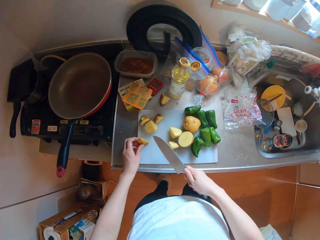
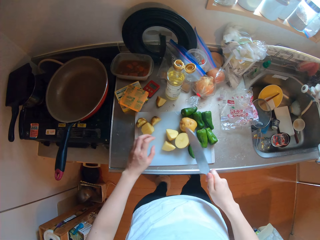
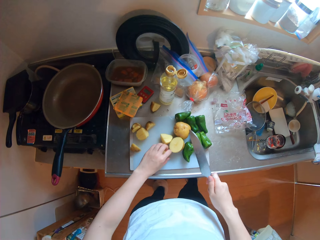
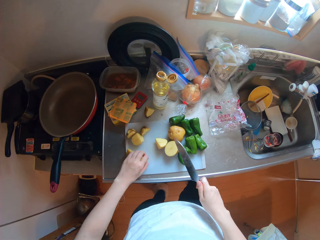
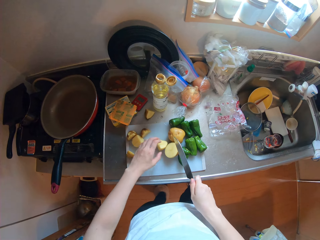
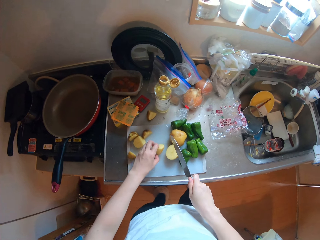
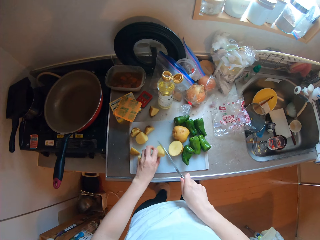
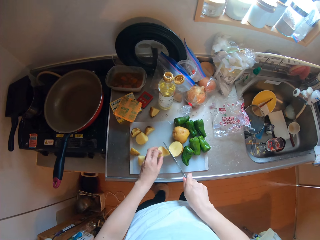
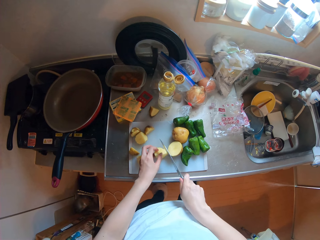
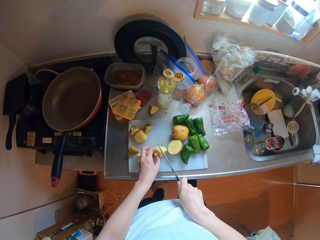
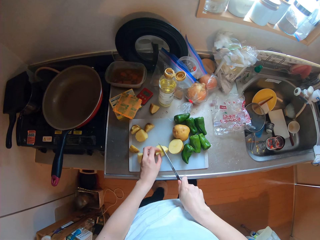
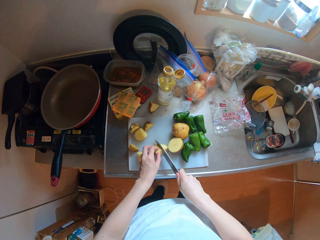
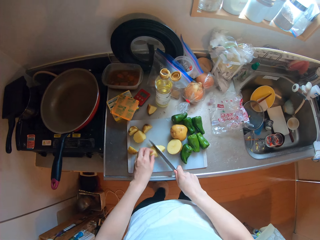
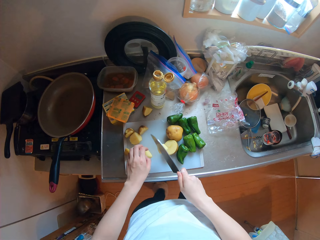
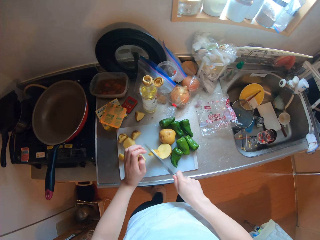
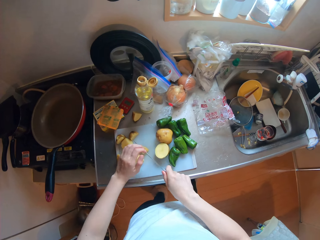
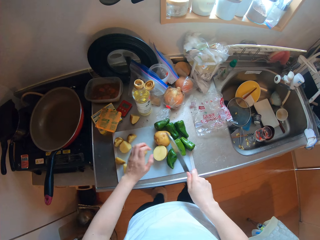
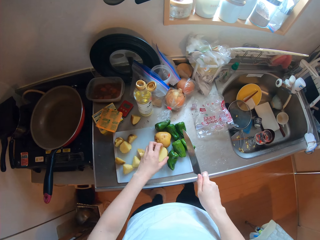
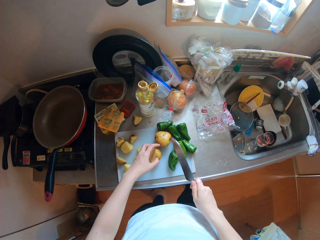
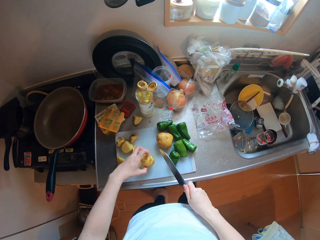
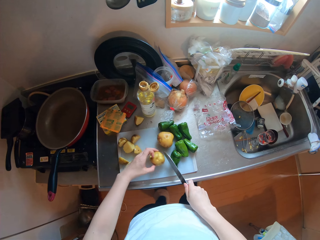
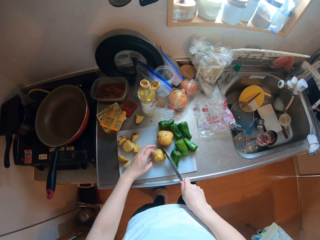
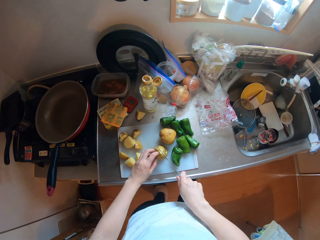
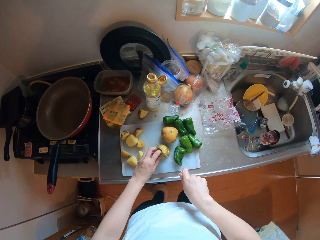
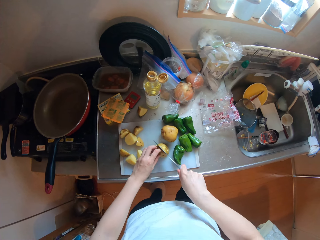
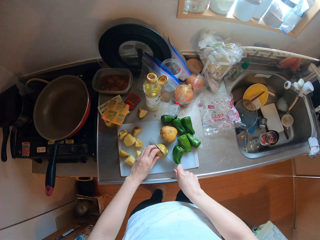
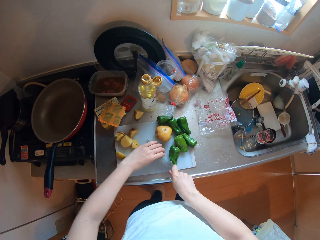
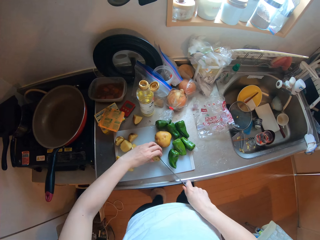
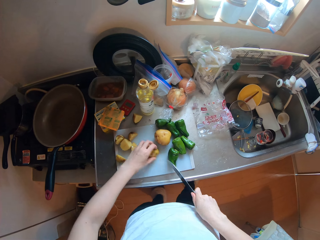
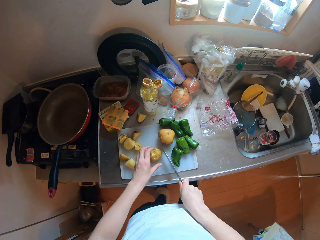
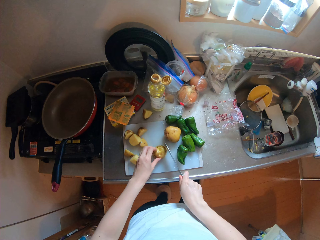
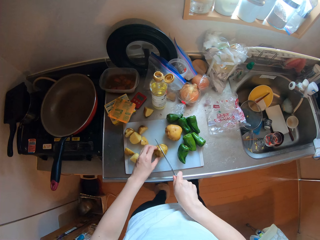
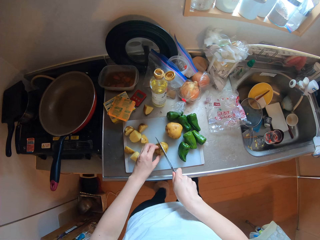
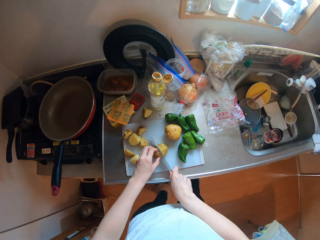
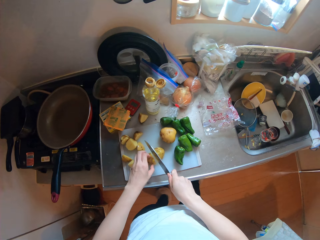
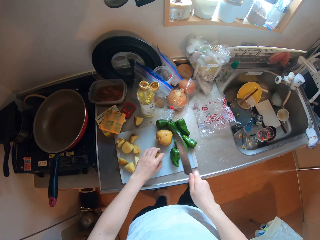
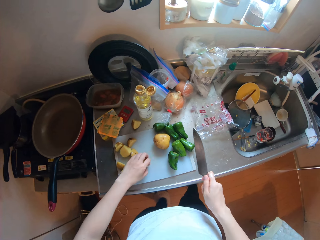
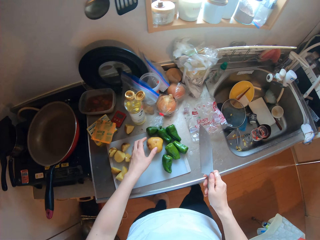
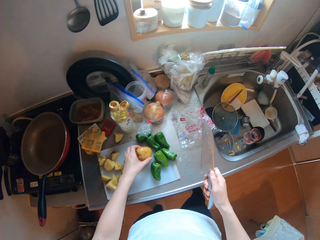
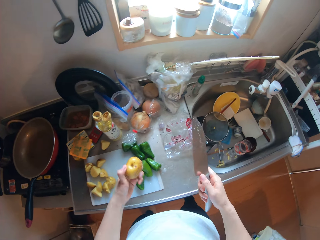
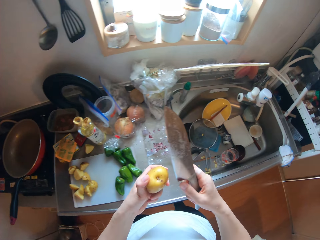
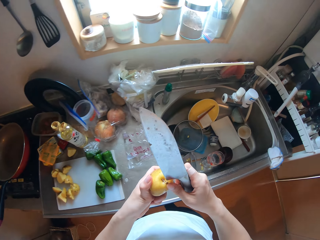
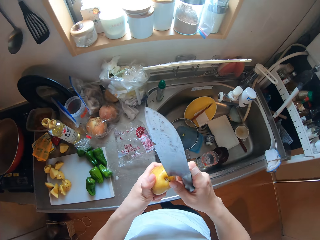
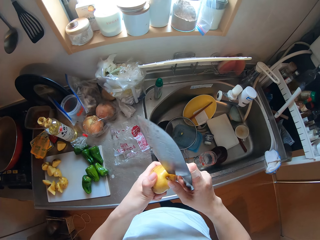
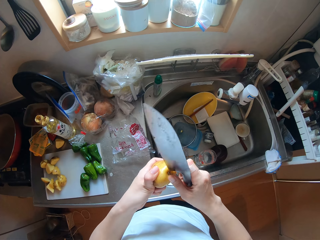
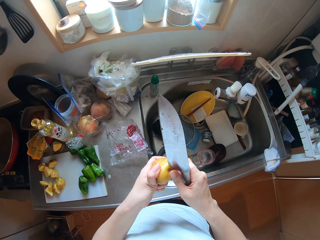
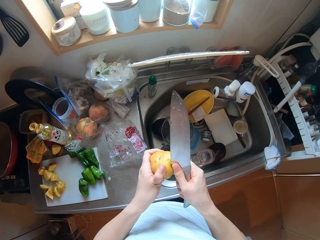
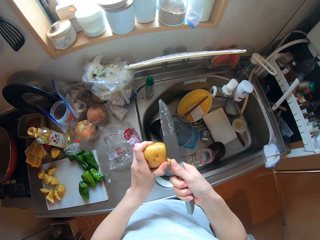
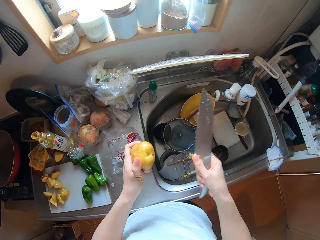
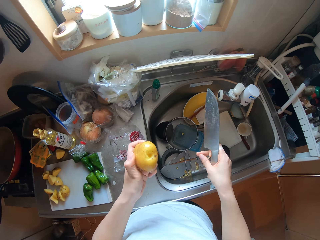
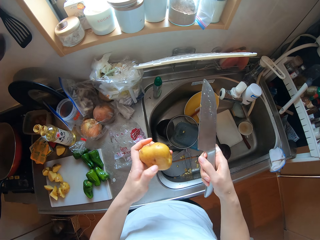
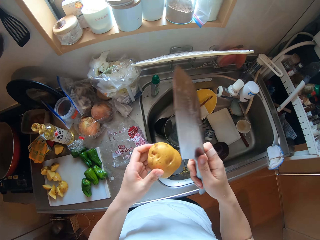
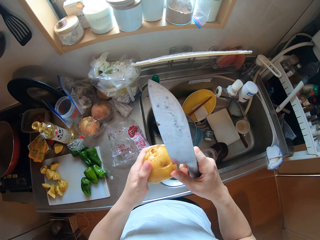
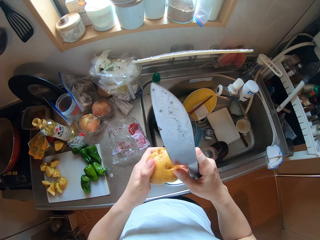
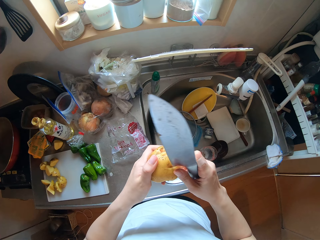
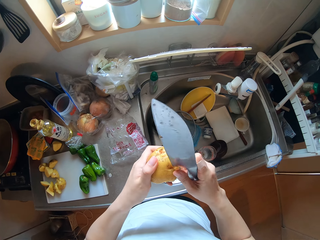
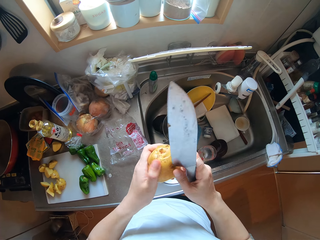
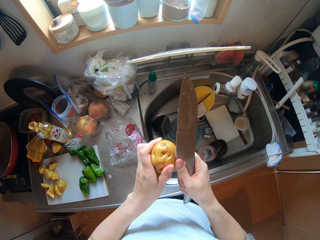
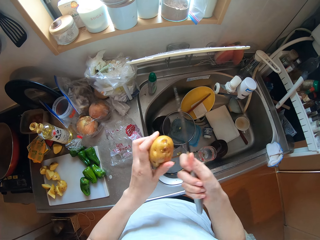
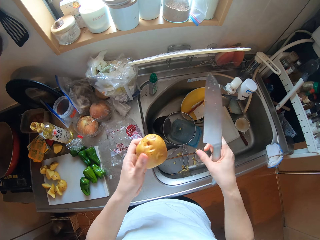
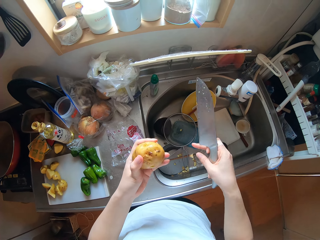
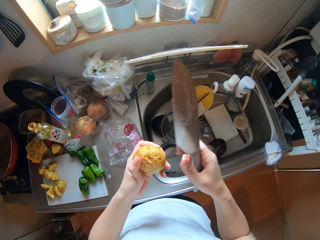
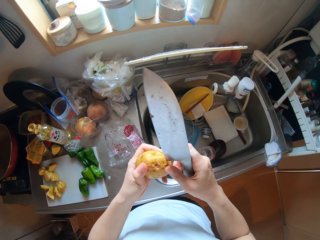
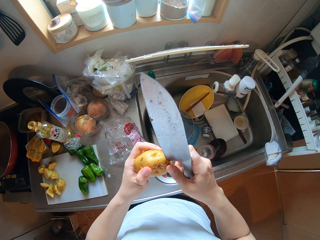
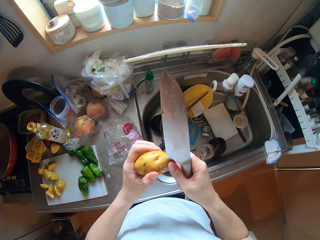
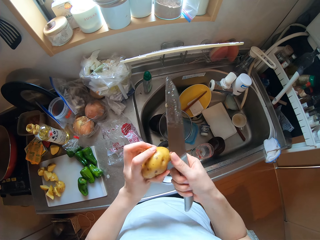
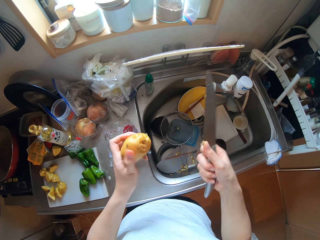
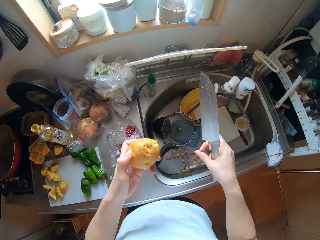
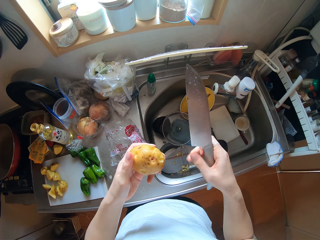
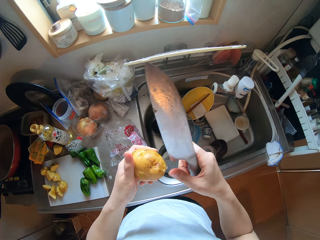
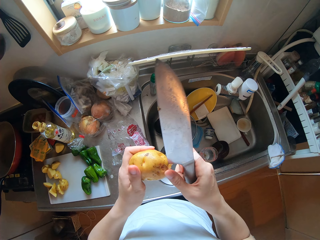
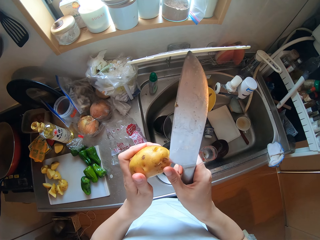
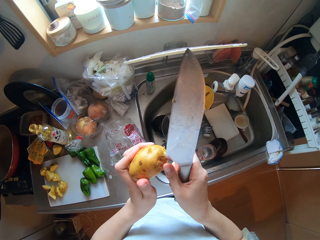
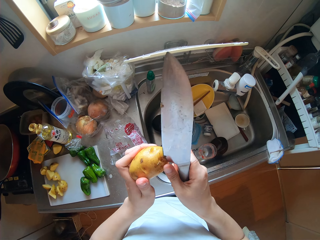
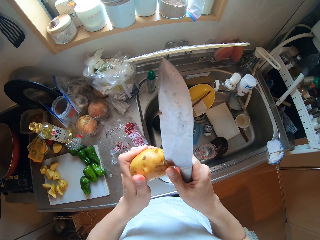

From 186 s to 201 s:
The camera wearer moves a piece of potato on a chopping board. She cuts the piece of potato with a knife on the chopping board. She picks another potato on the chopping board with her left hand. She cuts out specks on the potato into the sink with the knife in her right hand. She peels the potato with the knife. She puts down a potato skin in the sink. She peels the potato with the knife. She puts down a potato skin in the sink. She peels the potato with the knife. She puts down a potato skin in the sink.

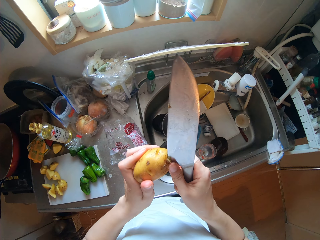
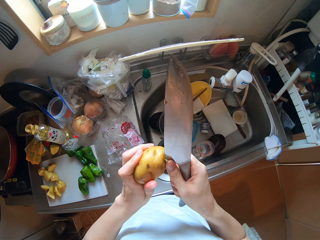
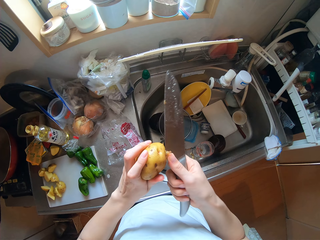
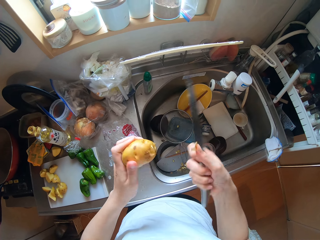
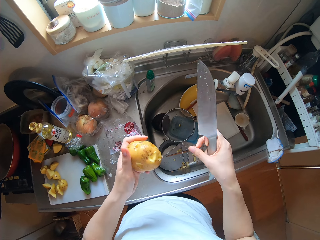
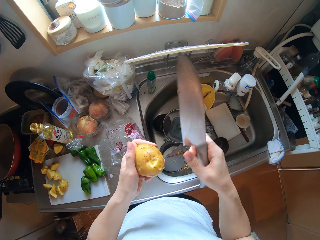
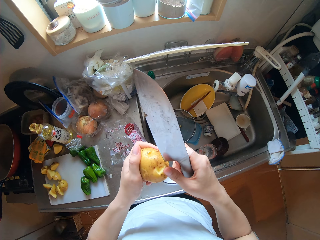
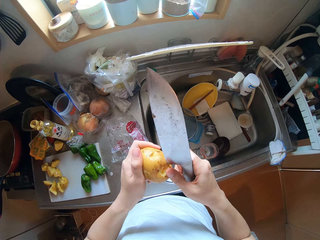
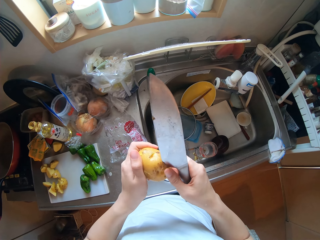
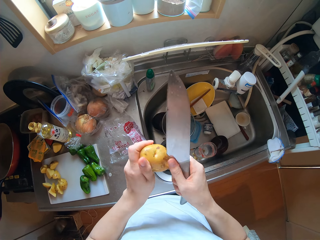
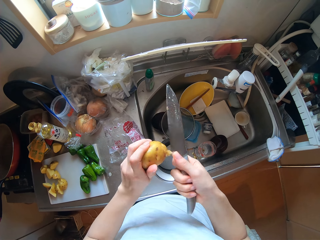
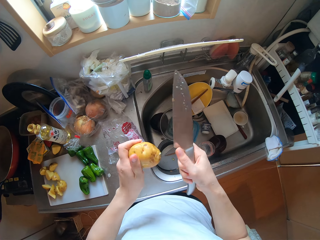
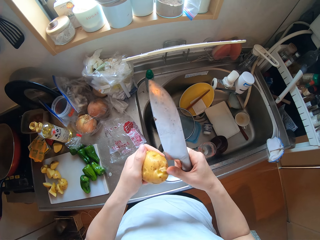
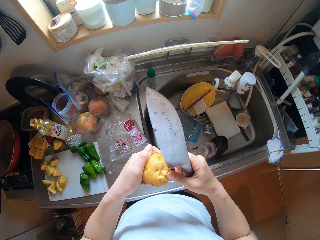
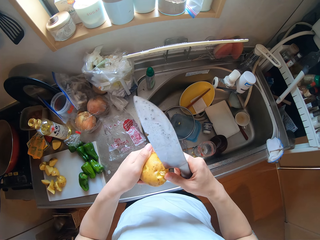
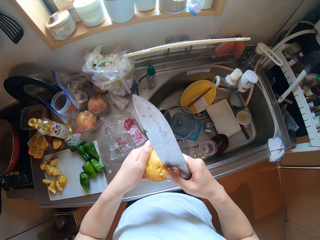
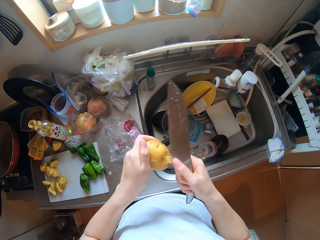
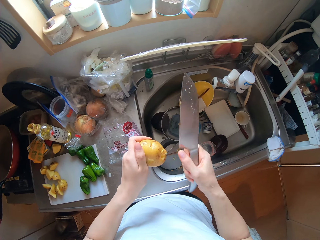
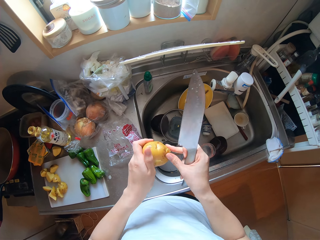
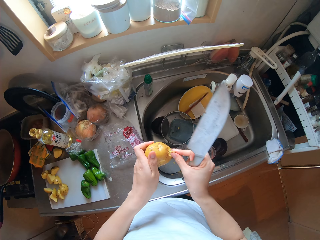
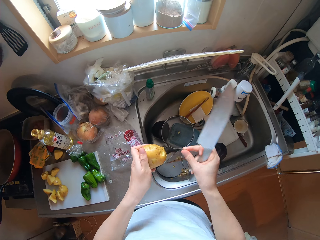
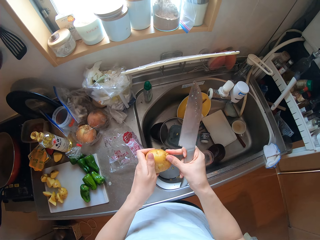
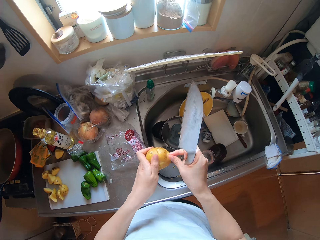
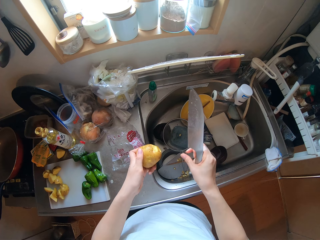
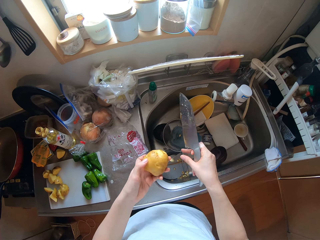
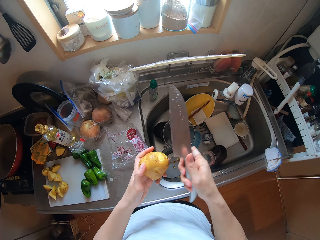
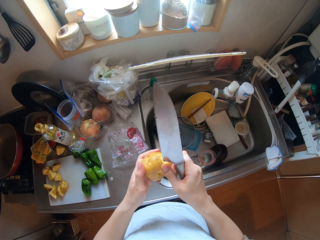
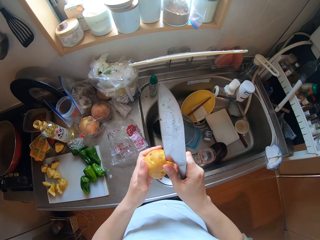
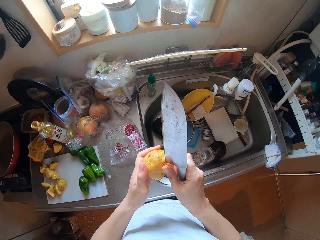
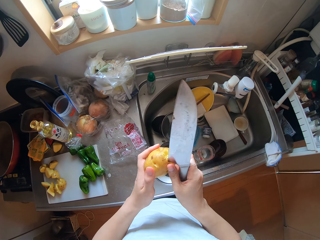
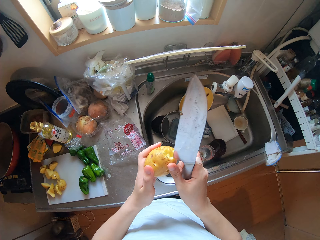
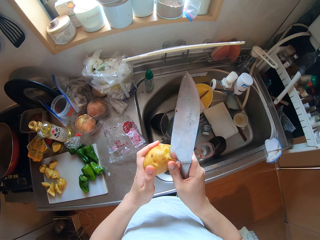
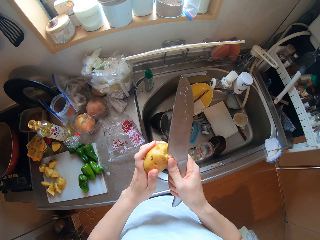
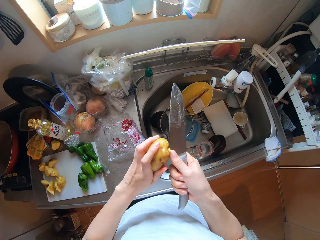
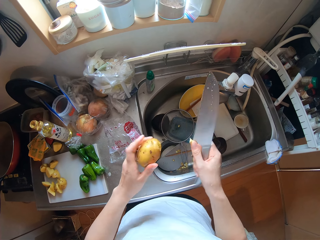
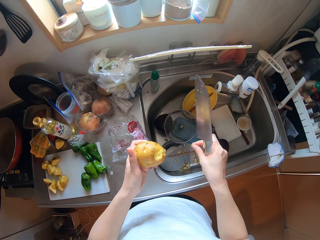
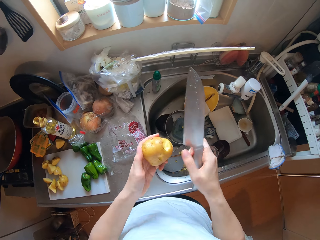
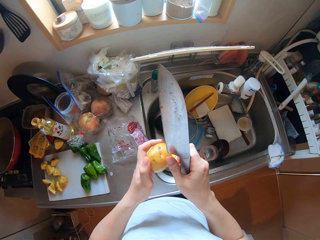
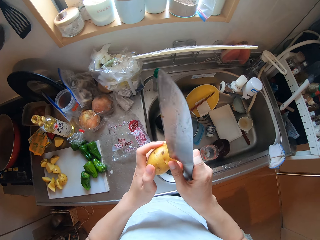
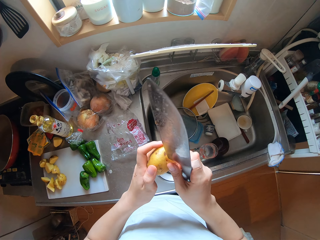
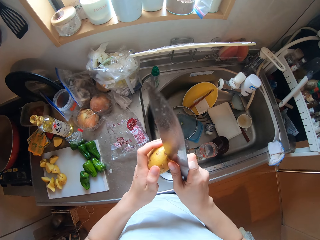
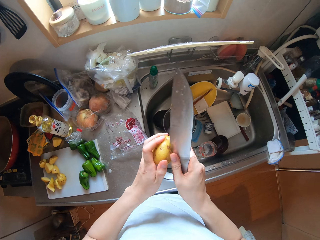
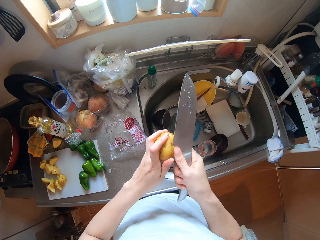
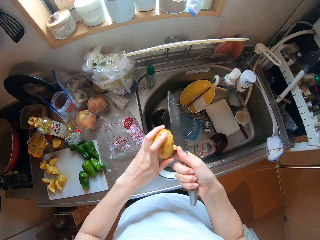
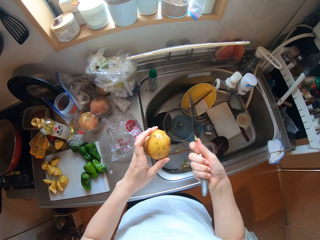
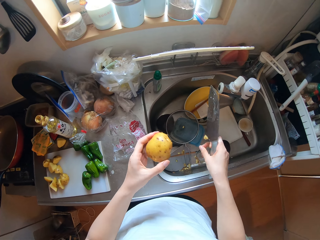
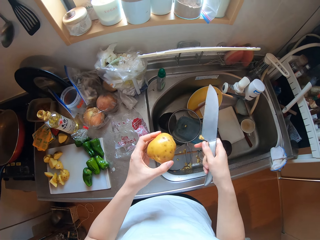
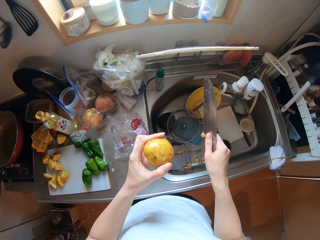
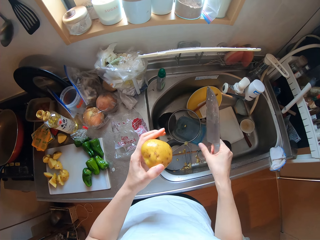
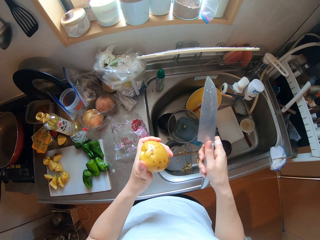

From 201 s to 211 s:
The camera wearer peels a potato with a knife. They put down a potato skin in a sink. They peel the potato with the knife. They put down a potato skin in the sink. They peel the potato with the knife. They put down a potato skin in the sink. They peel the potato with the knife. They put down a potato skin in the sink.
